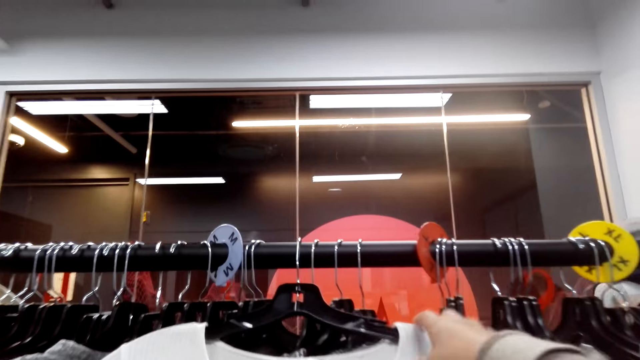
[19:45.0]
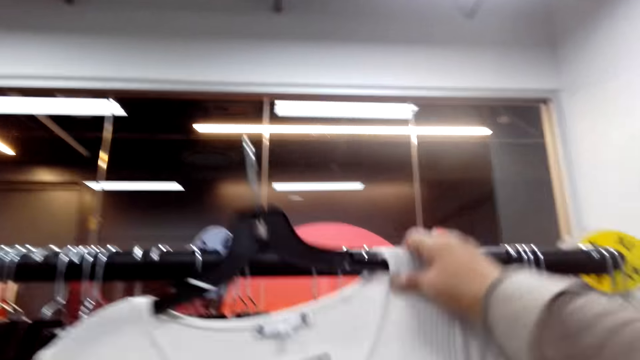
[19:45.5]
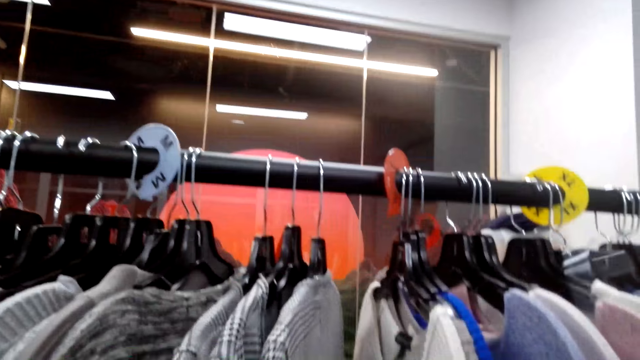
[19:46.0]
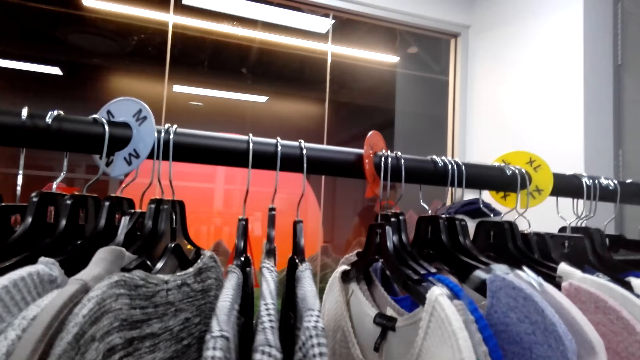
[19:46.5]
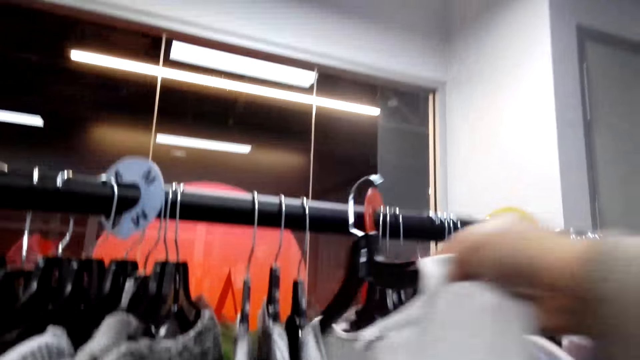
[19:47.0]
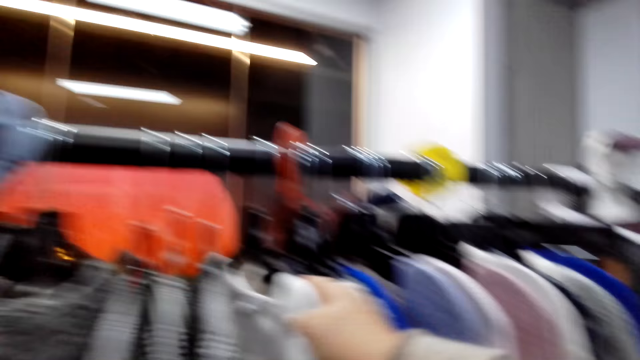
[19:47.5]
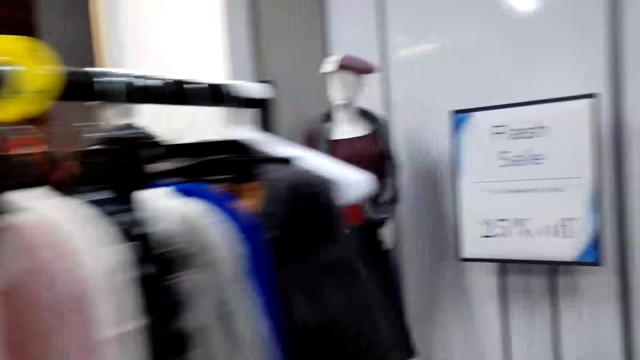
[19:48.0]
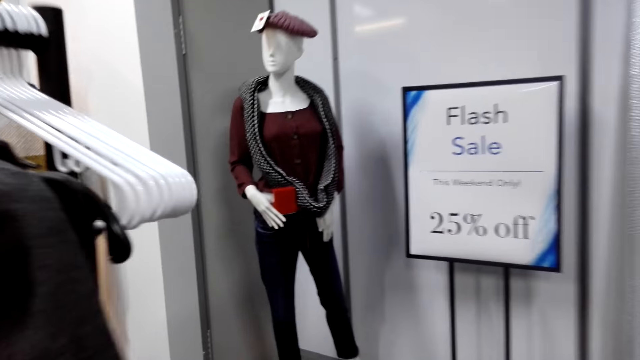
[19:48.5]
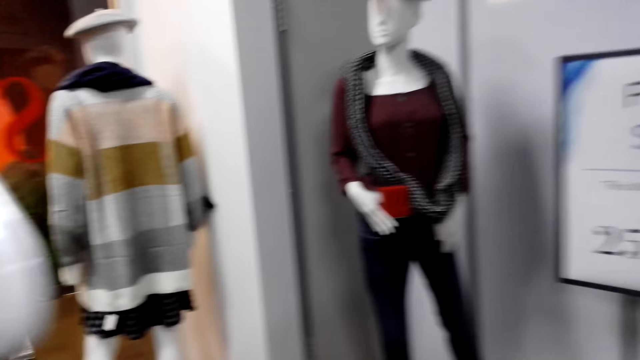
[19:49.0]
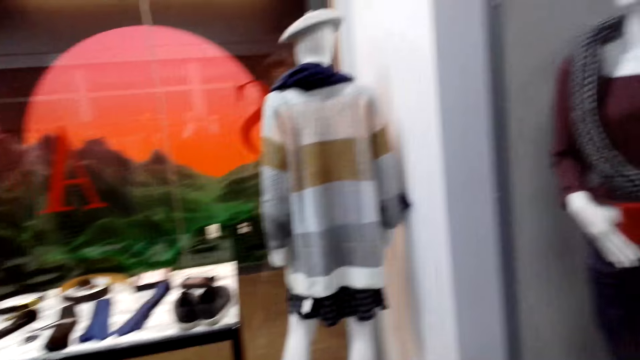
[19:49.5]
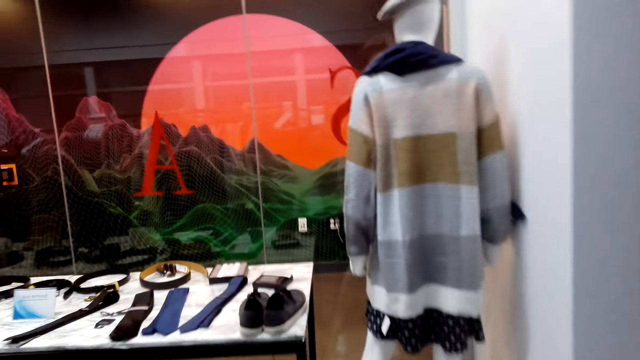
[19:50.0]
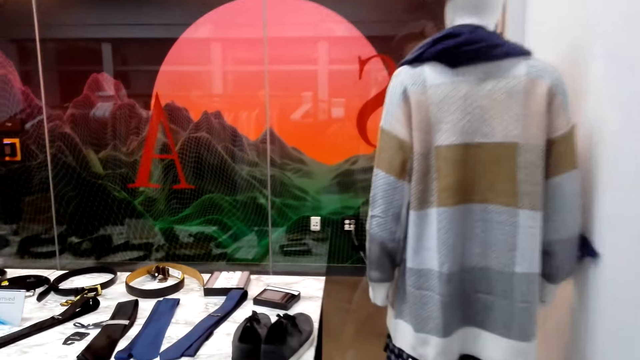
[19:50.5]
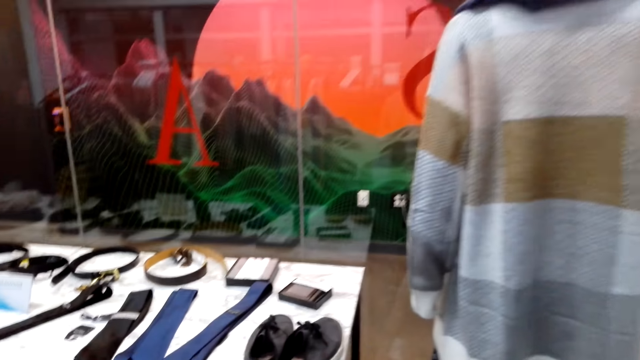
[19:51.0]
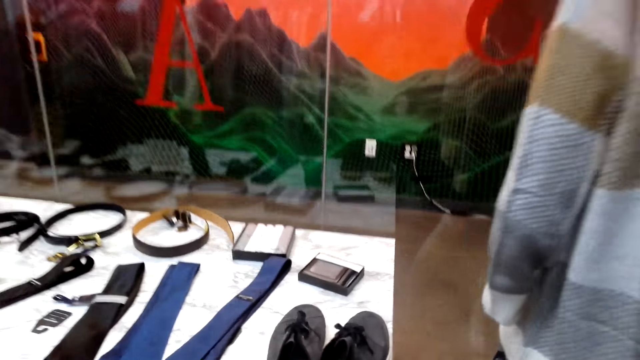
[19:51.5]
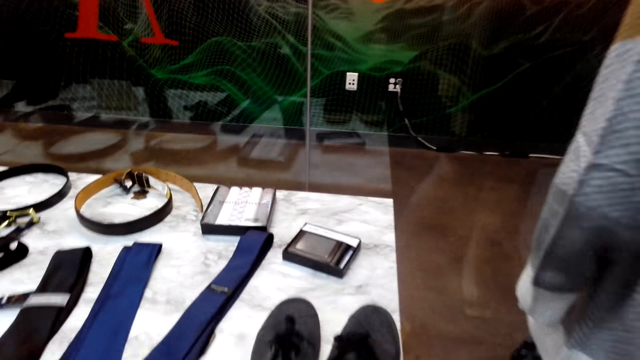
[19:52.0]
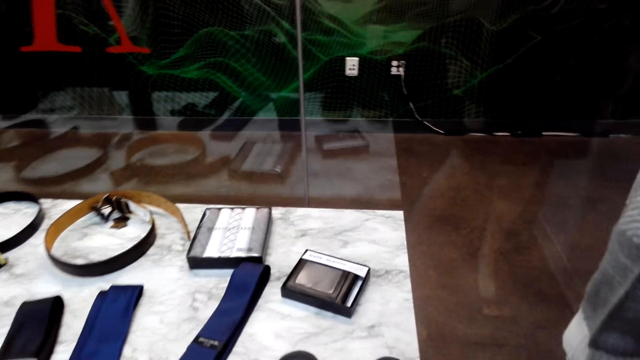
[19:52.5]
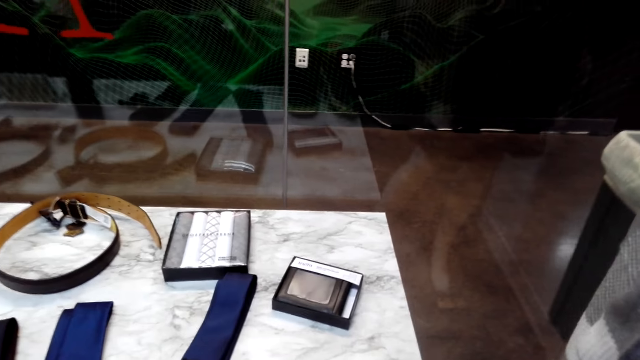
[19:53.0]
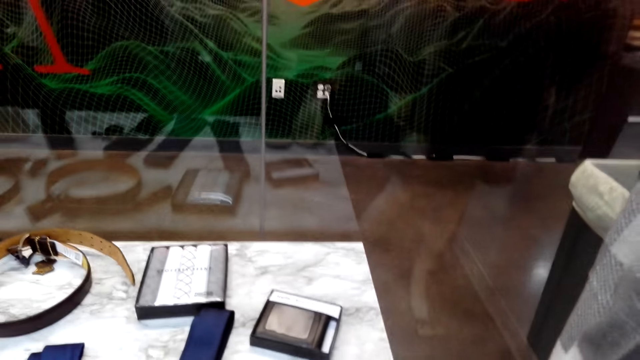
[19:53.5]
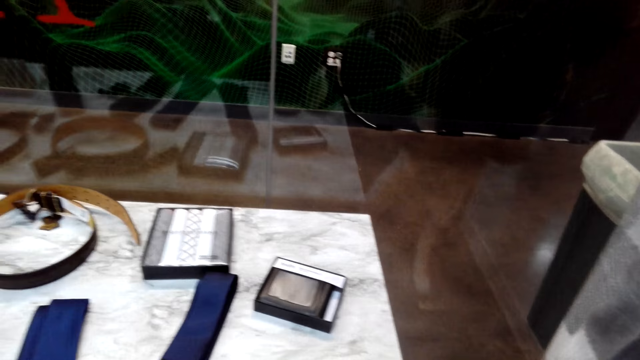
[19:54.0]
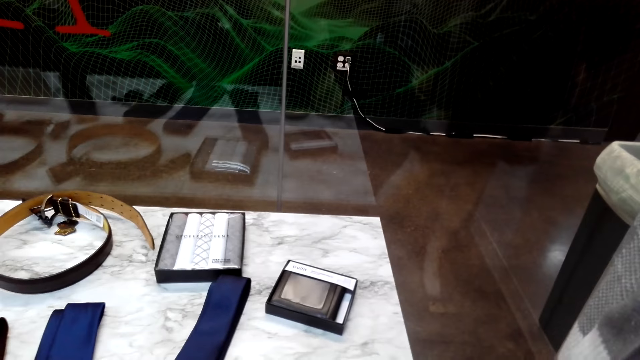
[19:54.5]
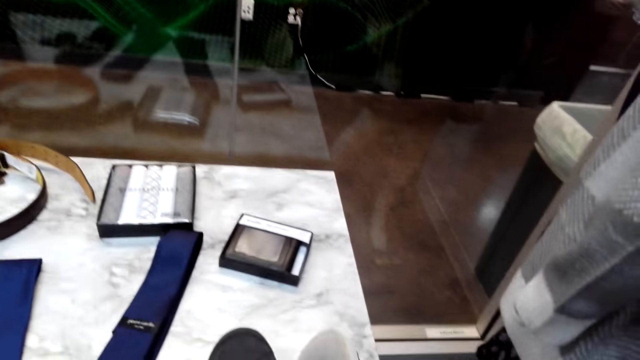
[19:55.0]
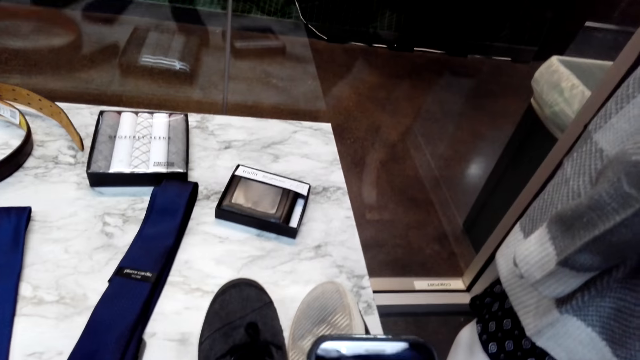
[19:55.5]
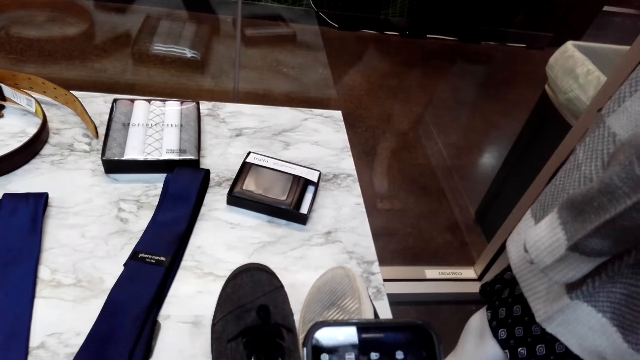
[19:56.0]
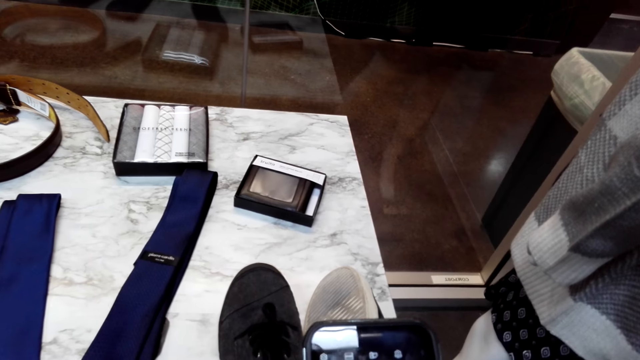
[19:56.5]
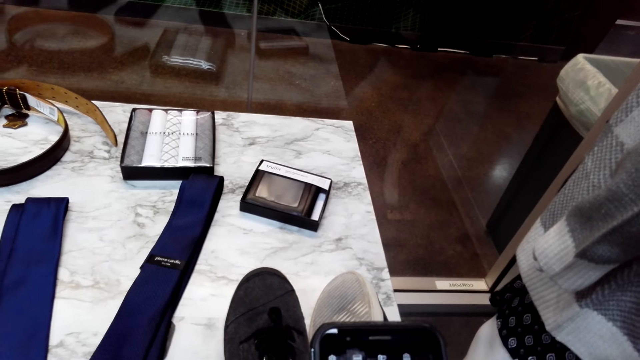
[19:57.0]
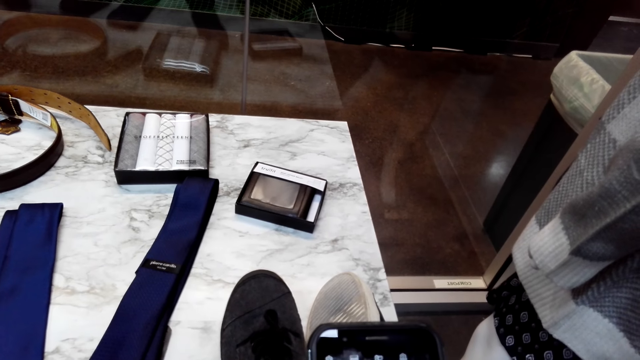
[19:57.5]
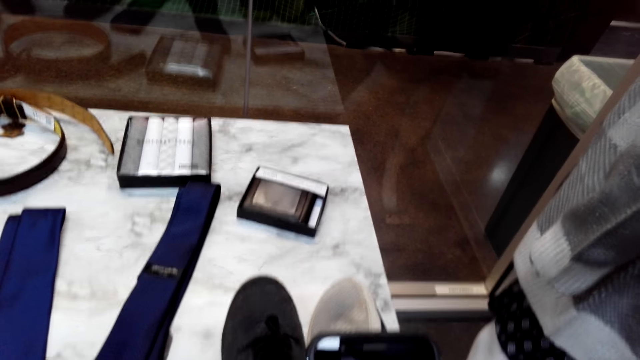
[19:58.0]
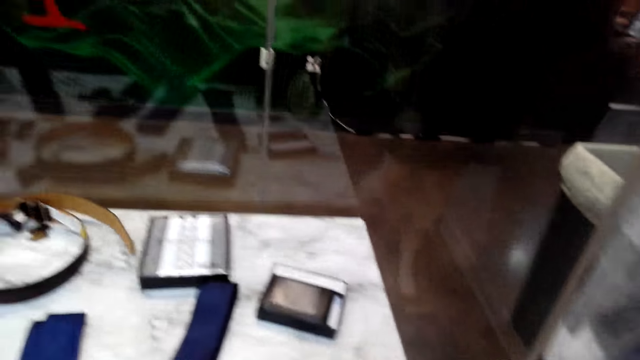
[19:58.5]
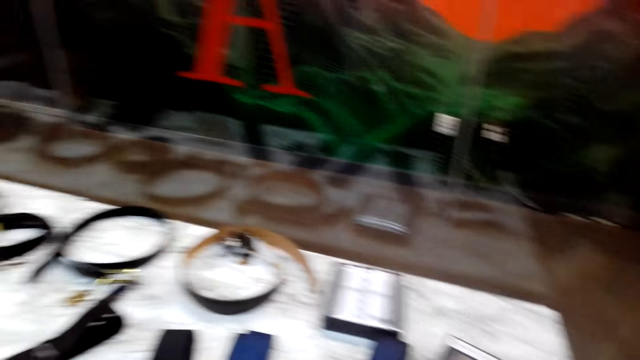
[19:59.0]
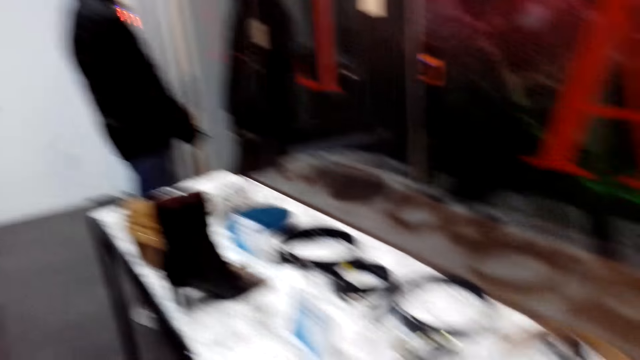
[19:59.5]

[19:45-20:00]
The camera wearer takes the blouse from the rail. They put the blouse on the clothes display rack. They walk around. They take a photo of shoes with the phone. They walk around.

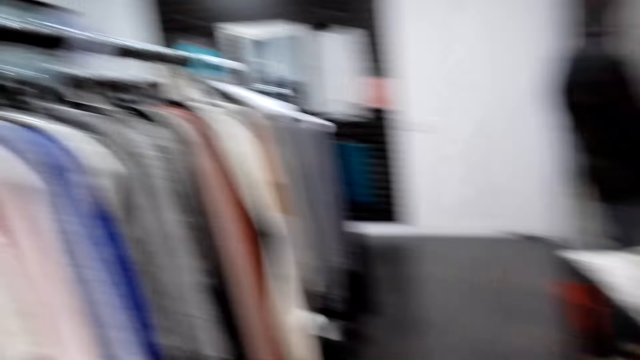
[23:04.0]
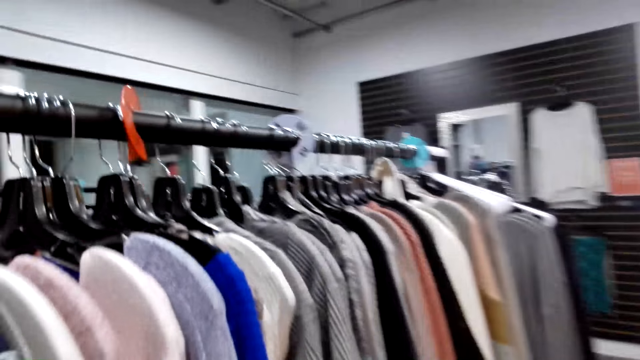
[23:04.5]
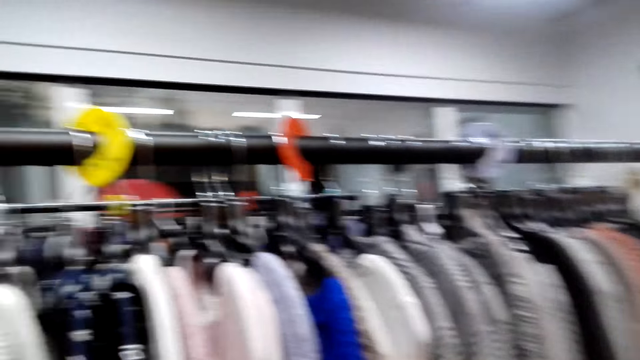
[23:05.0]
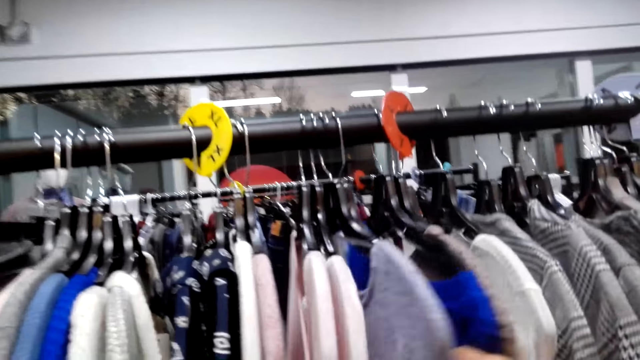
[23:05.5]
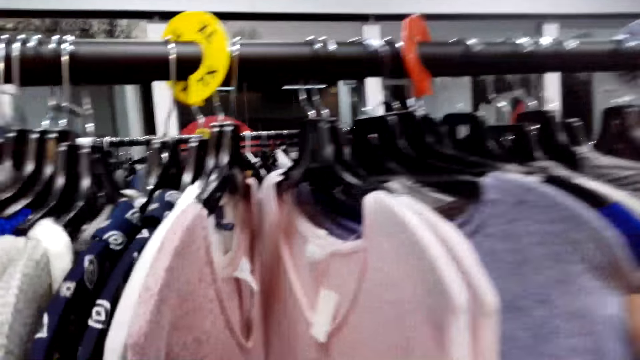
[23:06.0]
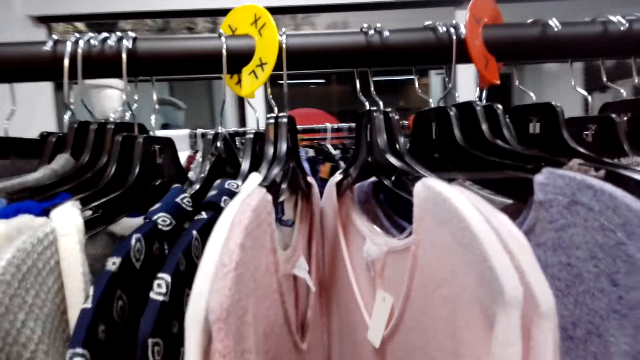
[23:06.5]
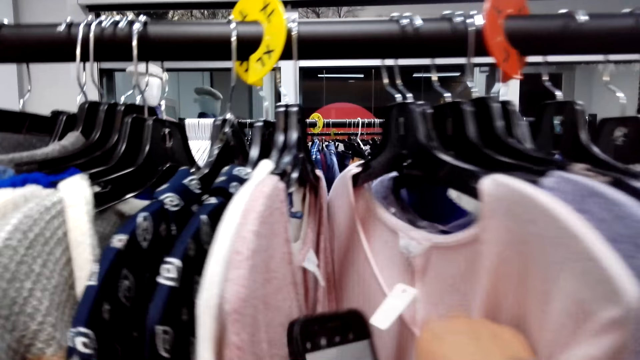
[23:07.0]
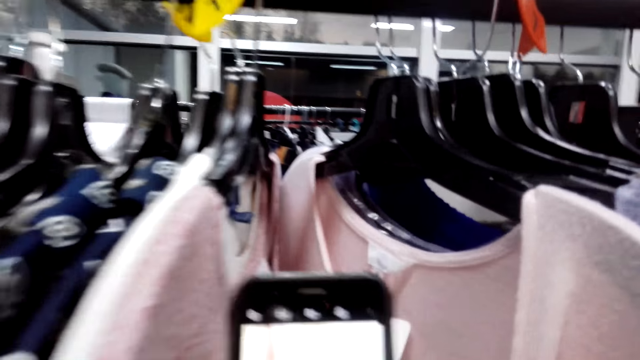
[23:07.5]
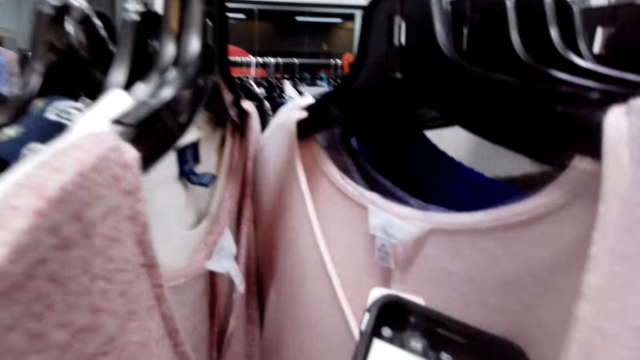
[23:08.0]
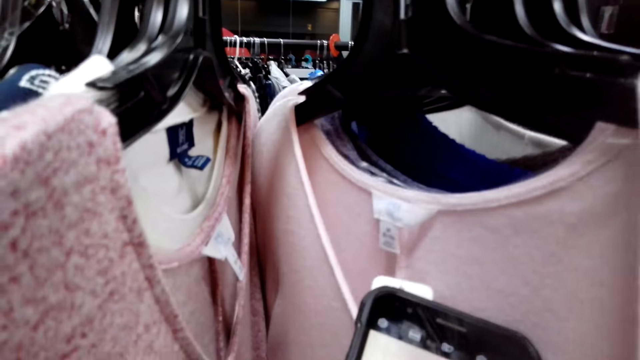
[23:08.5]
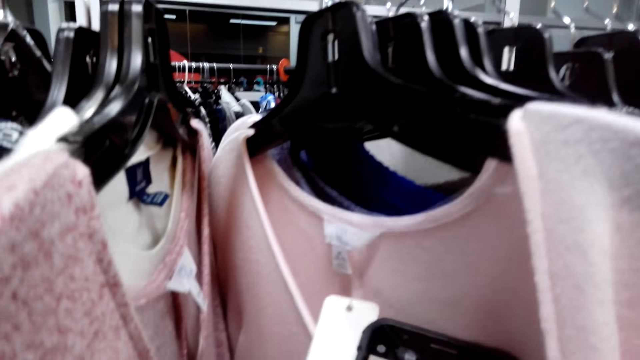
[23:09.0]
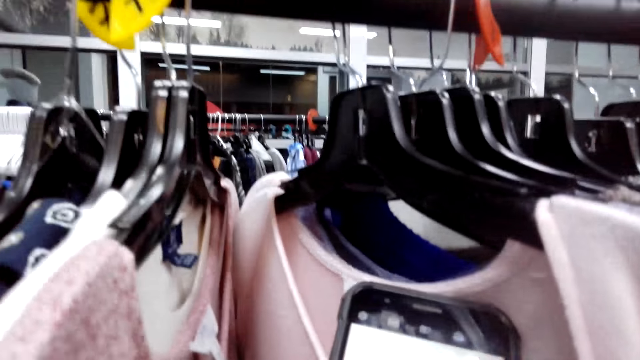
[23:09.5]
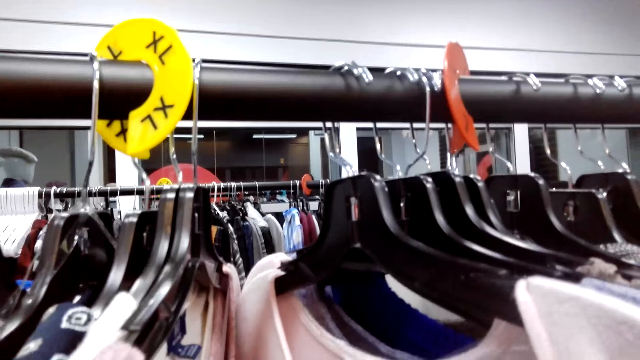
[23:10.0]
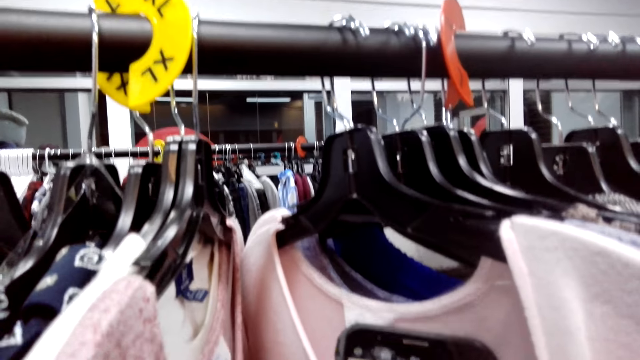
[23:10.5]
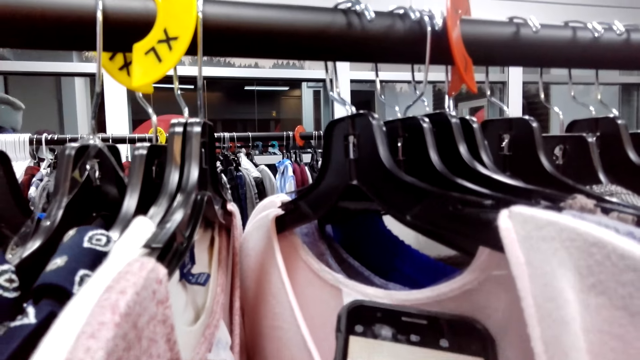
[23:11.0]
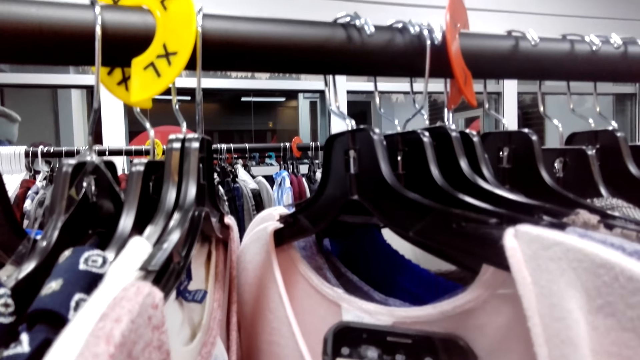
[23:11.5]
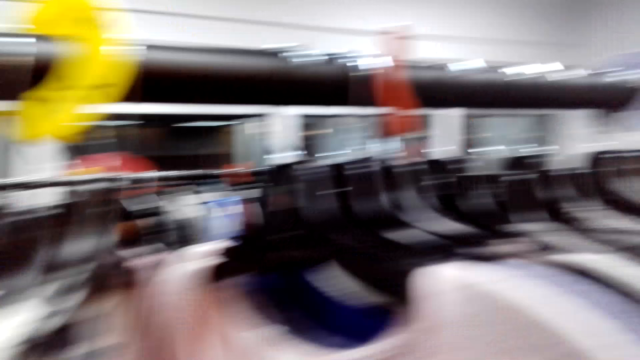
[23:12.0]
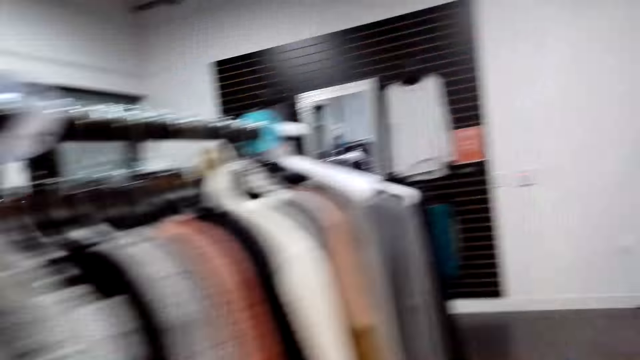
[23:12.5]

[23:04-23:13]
The camera wearer selects clothes on a cloth stand. They touch a sweat shirt on a hook. They take a tag picture. They take a picture of a cloth.
